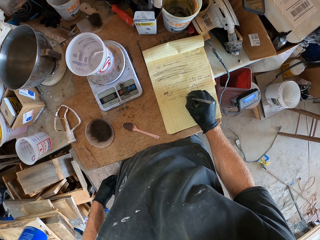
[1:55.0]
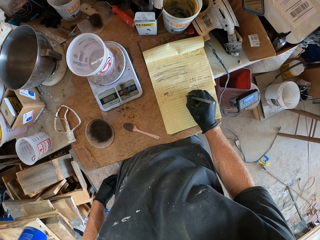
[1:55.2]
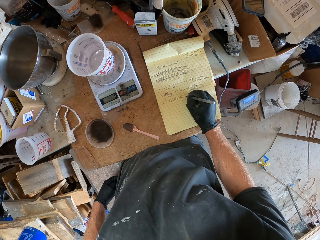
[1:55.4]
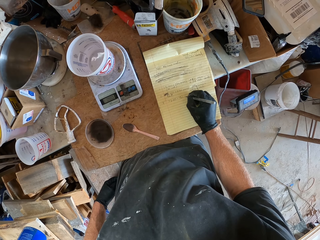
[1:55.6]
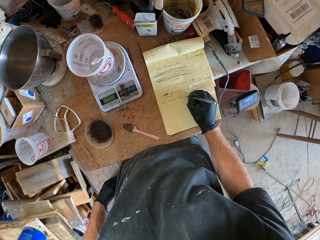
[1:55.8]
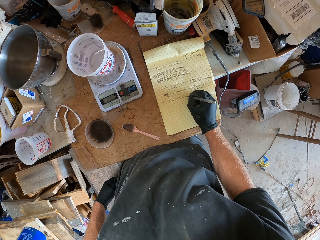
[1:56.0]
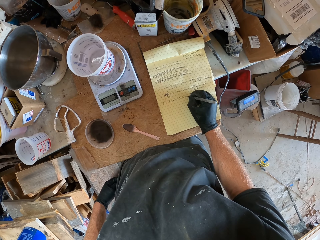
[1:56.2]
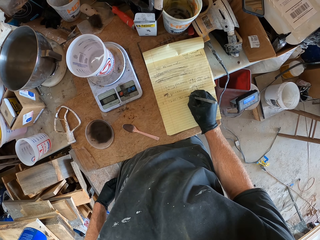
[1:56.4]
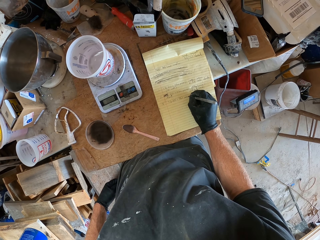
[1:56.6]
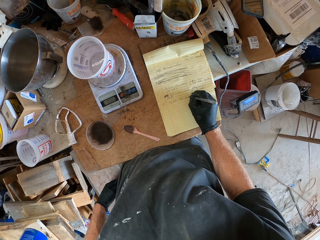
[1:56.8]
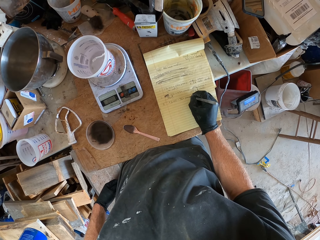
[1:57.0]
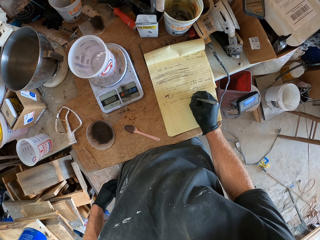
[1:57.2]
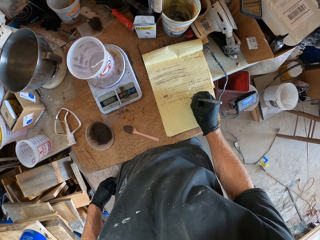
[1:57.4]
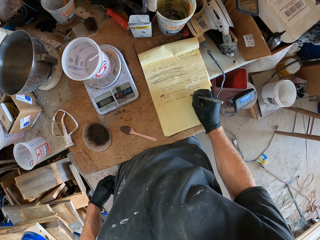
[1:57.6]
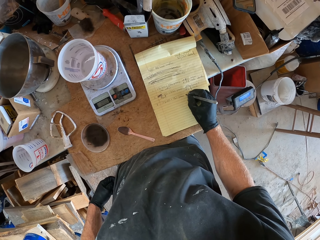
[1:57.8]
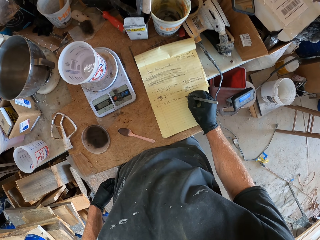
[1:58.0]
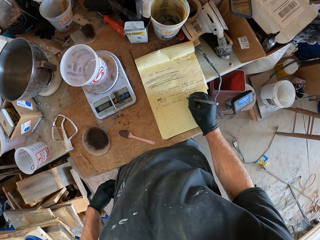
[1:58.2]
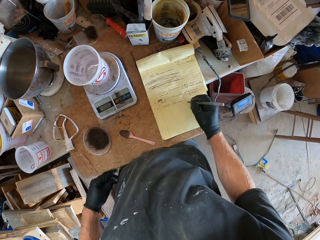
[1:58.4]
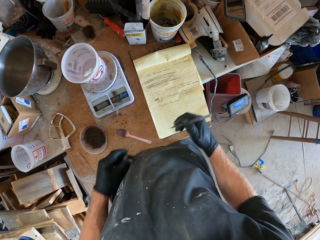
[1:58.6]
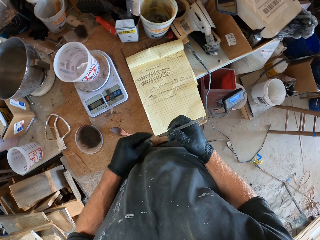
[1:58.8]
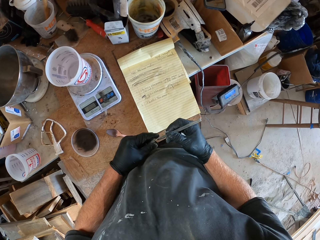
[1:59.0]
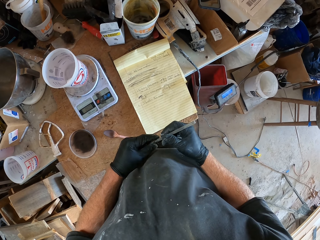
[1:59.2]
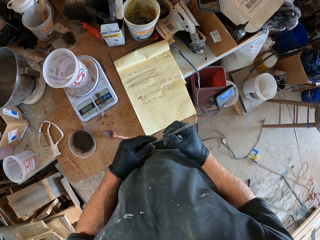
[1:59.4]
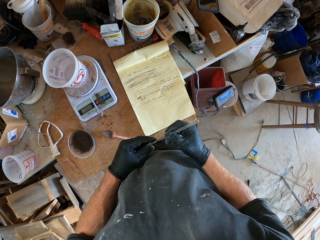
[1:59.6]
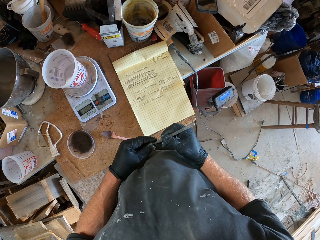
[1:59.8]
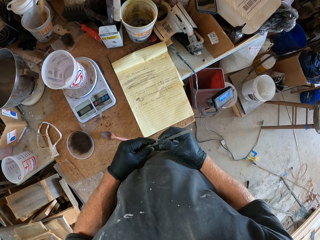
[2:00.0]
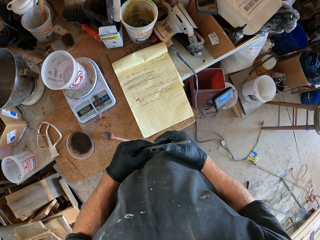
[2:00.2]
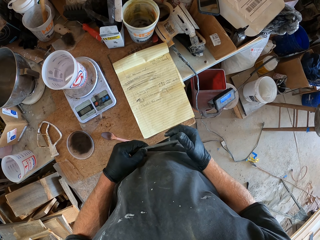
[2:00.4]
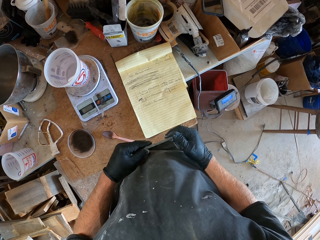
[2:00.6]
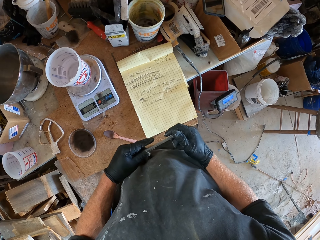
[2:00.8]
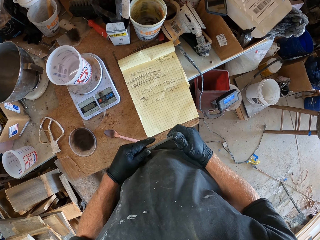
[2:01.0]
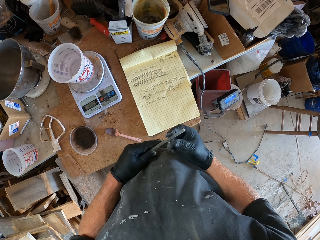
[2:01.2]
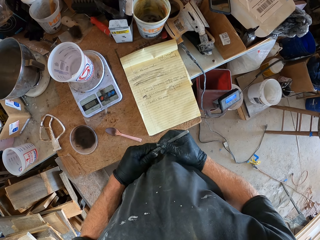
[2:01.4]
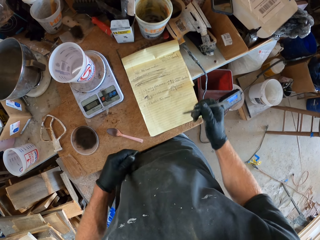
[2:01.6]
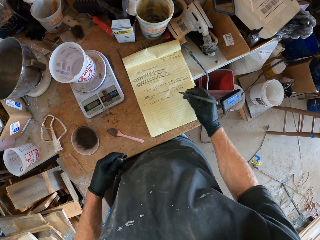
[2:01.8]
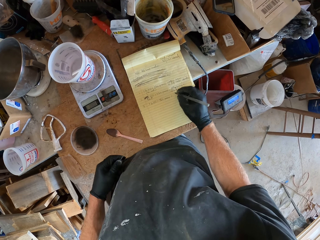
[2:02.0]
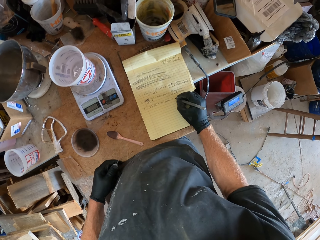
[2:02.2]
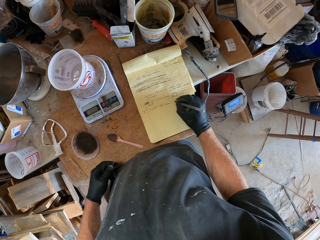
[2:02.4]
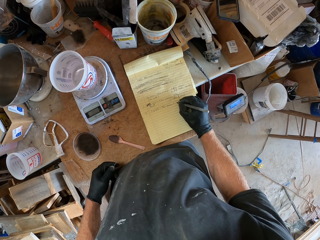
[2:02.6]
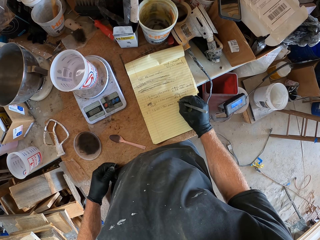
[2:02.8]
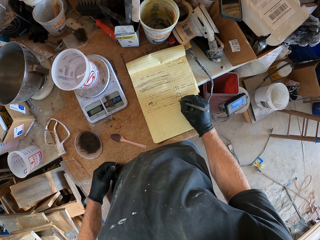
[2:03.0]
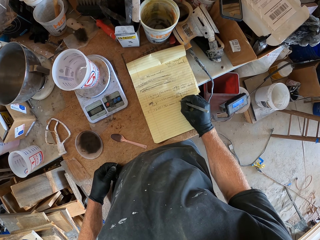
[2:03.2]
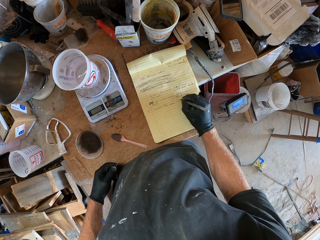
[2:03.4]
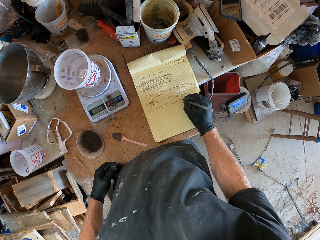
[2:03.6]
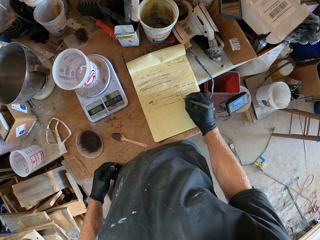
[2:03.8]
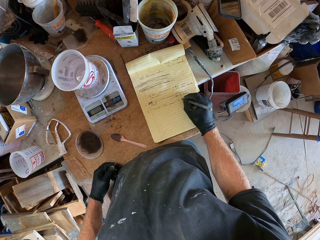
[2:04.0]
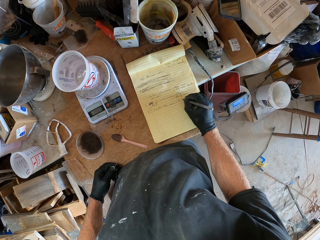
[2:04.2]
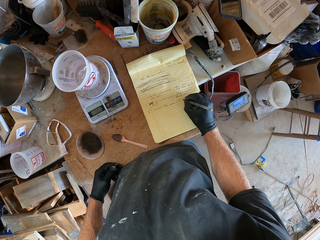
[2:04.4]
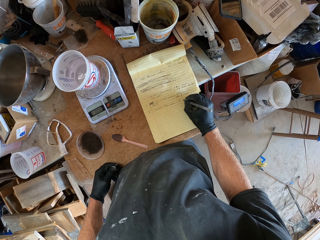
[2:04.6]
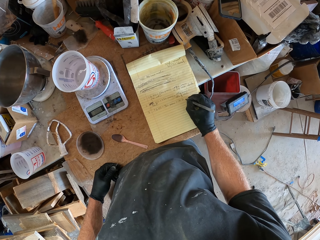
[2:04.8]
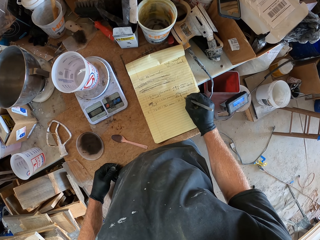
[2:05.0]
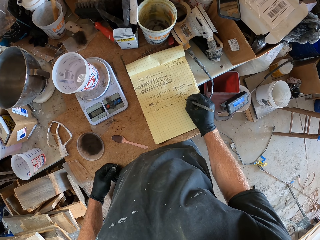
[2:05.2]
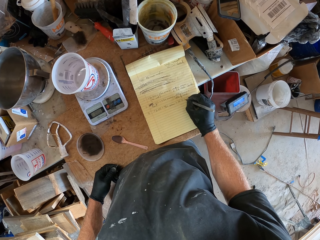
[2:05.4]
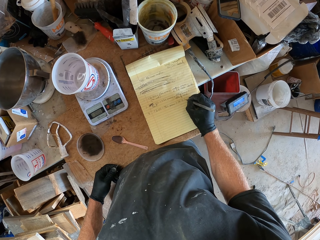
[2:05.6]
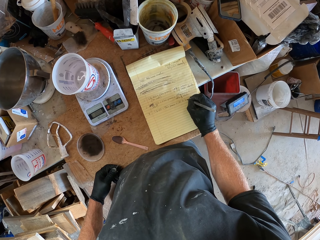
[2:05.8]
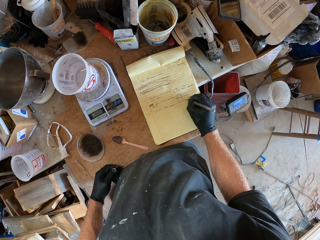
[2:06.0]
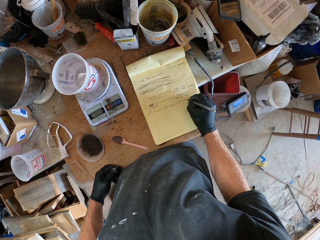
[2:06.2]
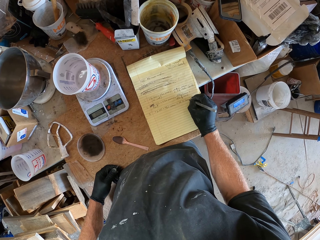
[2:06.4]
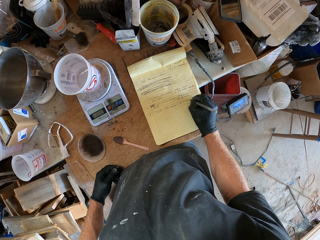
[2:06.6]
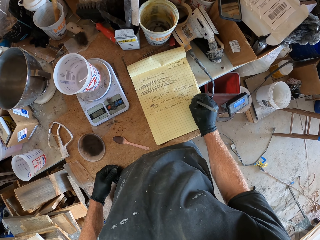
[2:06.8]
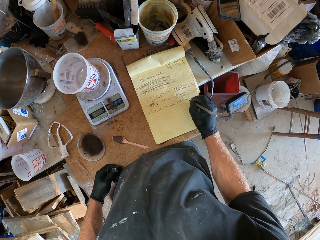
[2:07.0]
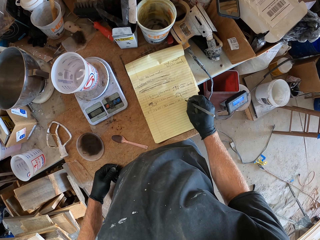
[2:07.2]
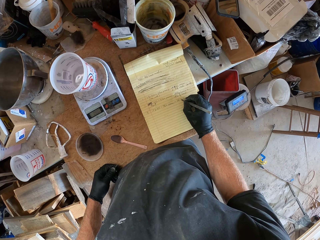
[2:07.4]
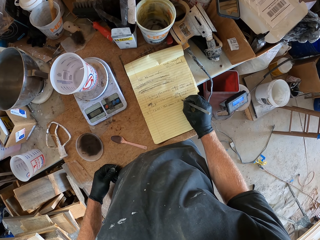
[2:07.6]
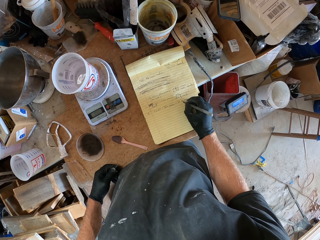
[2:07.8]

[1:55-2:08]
The camera wearer closes the pen with the lid. They open the lid of the pen. They write on the note with the pen.

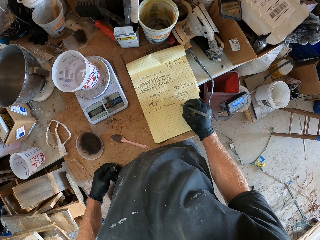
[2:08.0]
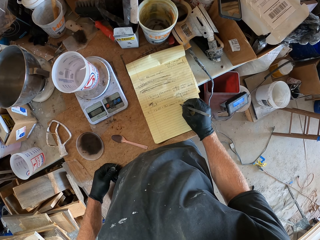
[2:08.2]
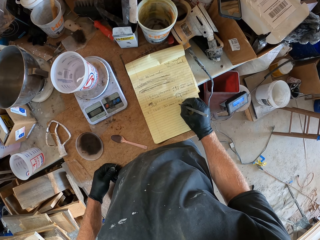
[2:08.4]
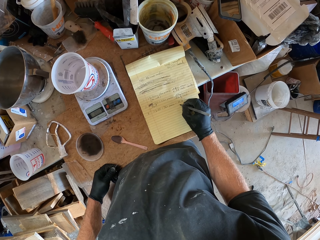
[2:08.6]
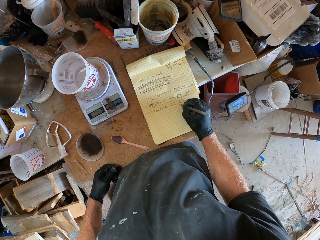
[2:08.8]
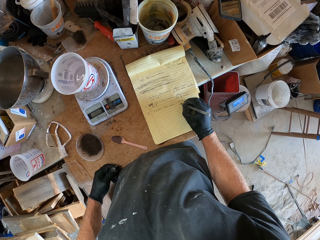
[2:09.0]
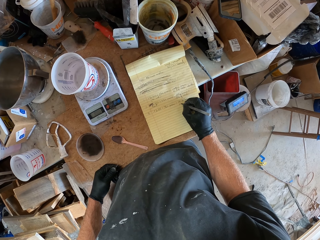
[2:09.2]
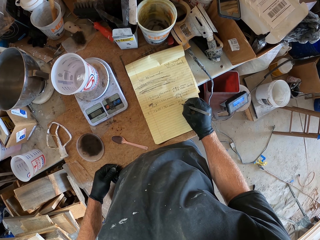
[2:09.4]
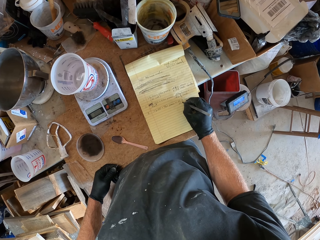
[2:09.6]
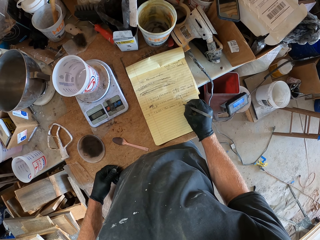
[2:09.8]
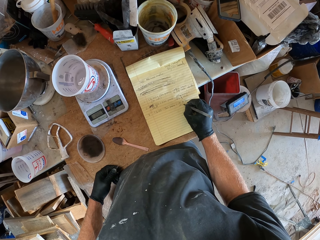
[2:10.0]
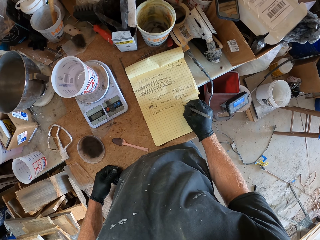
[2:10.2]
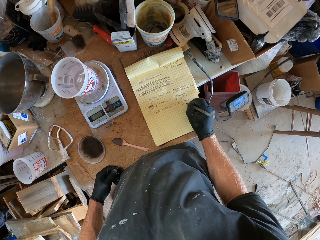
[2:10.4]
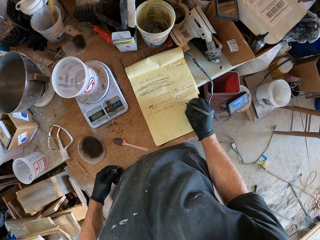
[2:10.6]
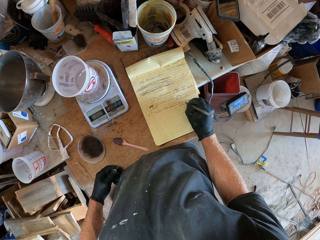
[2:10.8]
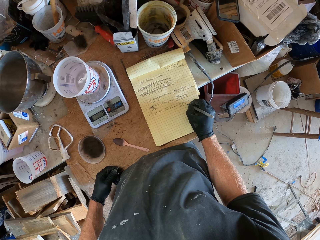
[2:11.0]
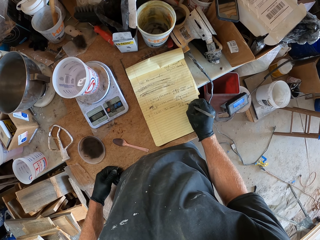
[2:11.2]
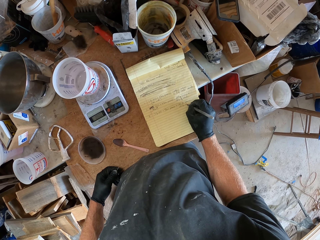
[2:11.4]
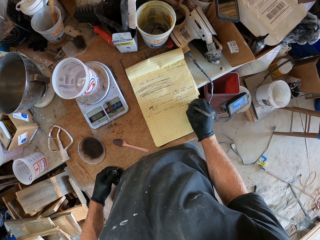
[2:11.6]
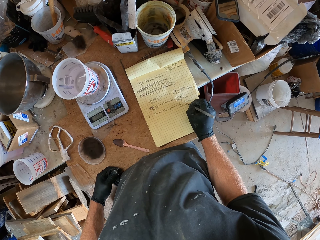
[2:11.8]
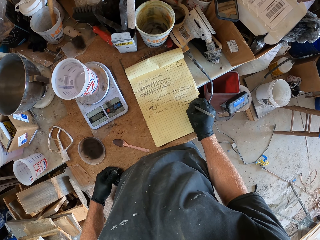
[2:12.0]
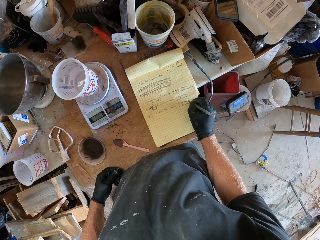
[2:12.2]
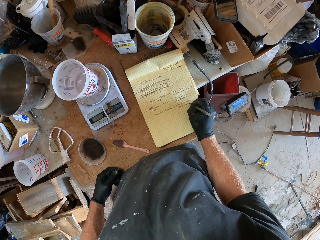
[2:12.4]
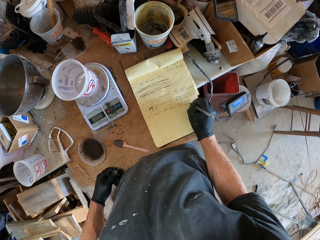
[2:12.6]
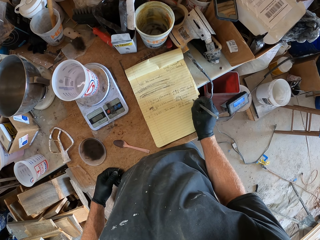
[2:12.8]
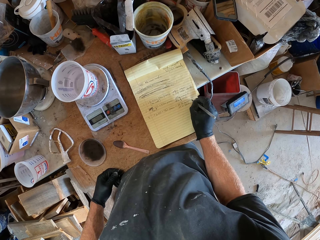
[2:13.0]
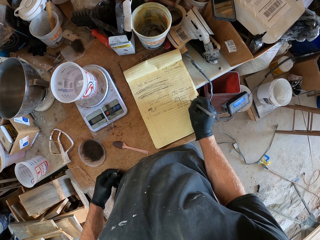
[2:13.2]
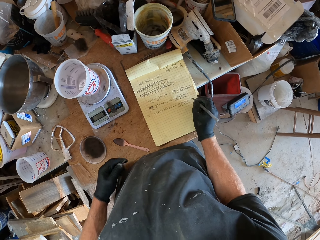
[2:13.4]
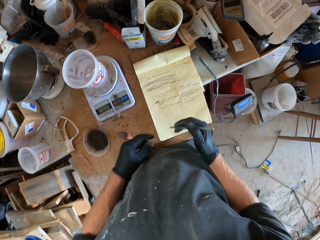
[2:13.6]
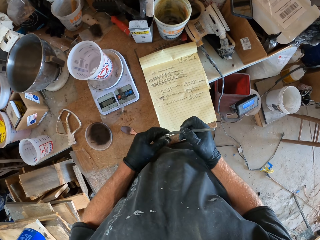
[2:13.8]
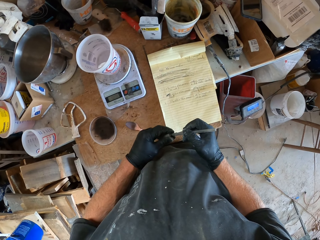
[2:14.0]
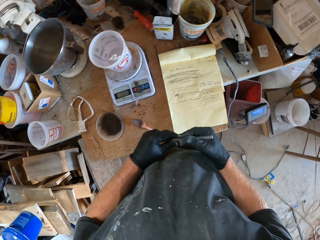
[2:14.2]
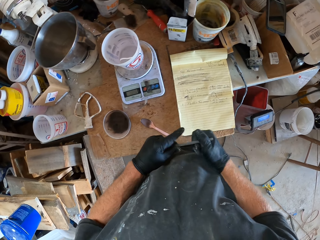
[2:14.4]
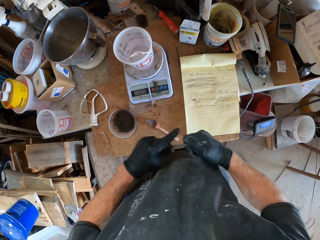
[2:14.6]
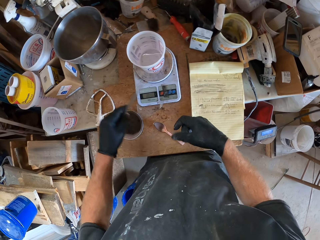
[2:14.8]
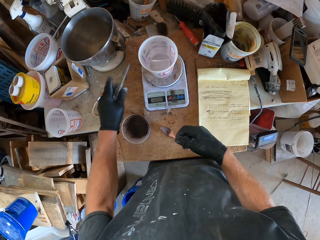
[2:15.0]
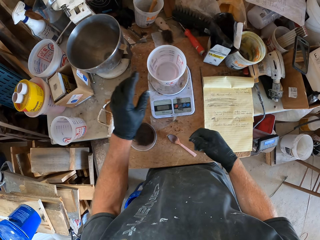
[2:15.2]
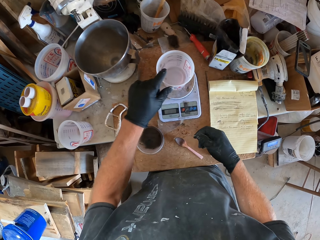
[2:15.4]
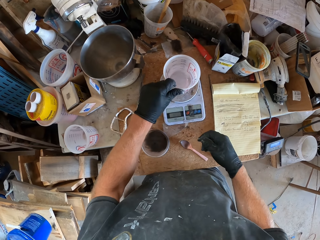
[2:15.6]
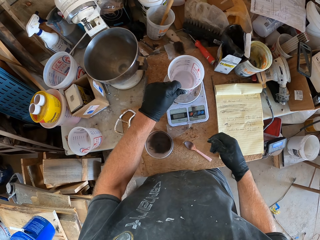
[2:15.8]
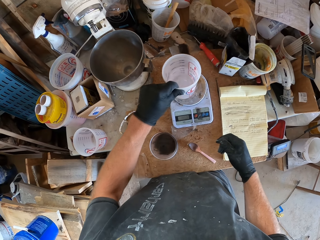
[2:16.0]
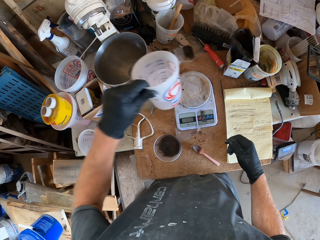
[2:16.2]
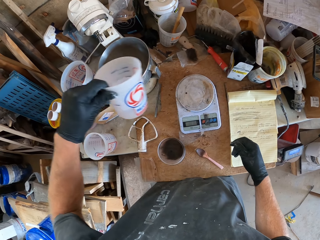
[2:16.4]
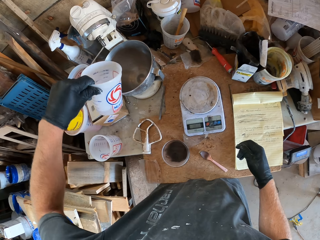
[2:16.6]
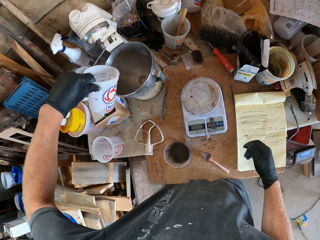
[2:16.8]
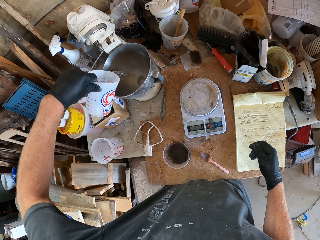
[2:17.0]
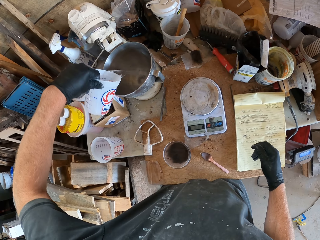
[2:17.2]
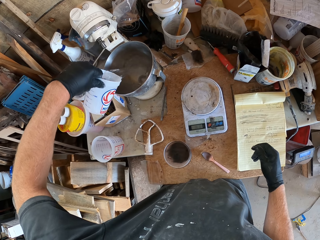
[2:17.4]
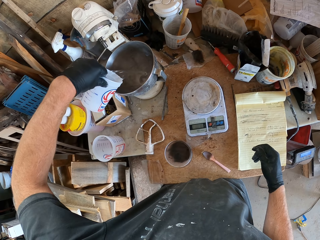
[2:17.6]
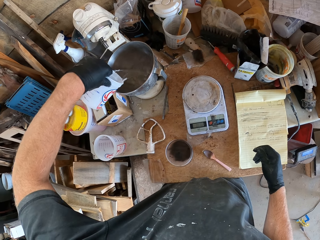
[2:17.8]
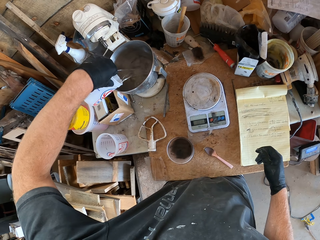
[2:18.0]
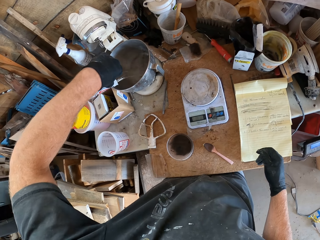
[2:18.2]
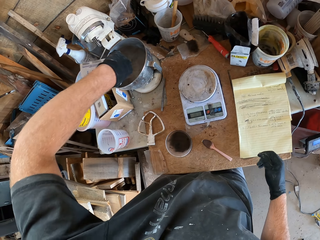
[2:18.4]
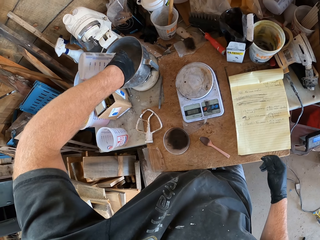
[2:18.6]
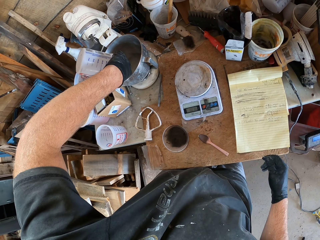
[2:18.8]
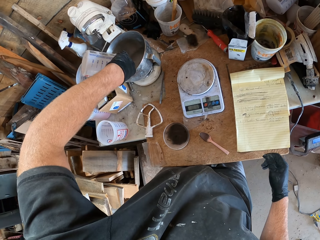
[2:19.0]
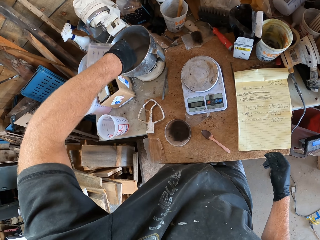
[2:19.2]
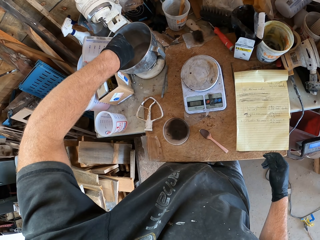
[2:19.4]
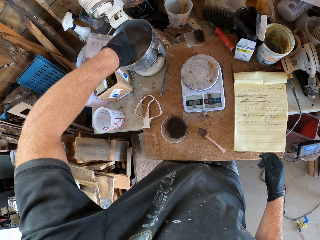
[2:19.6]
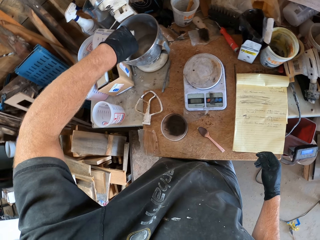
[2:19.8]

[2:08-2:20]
The camera wearer closes the pen with the lid. They drop the pen on the table. They remove the plastic container with water from the weighing scale. They pour the water from the plastic container into a mixing bowl.
